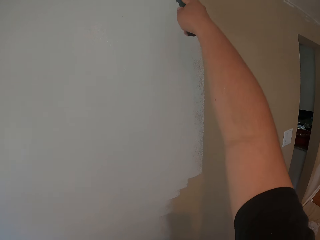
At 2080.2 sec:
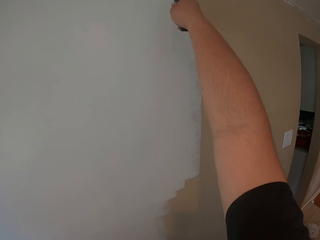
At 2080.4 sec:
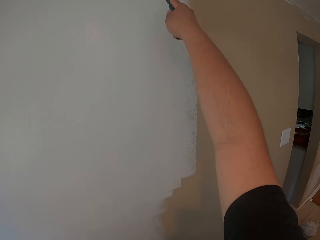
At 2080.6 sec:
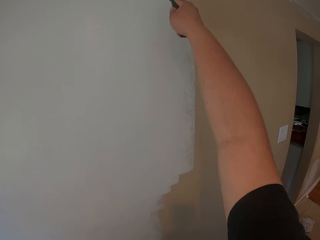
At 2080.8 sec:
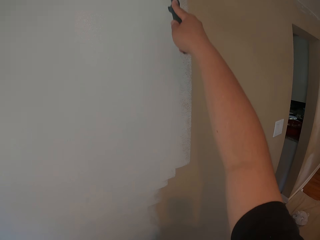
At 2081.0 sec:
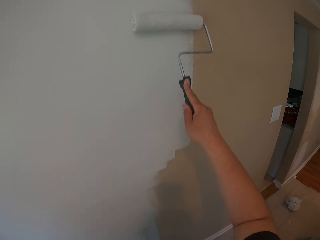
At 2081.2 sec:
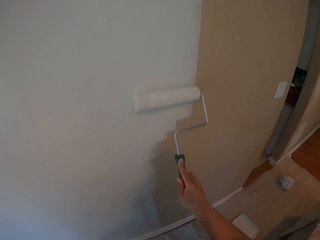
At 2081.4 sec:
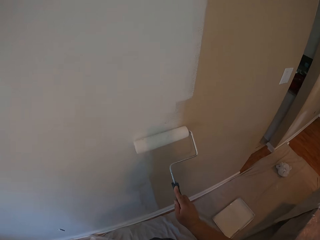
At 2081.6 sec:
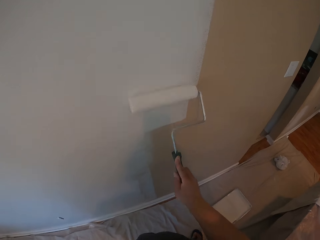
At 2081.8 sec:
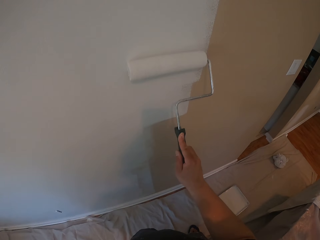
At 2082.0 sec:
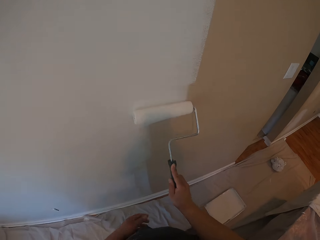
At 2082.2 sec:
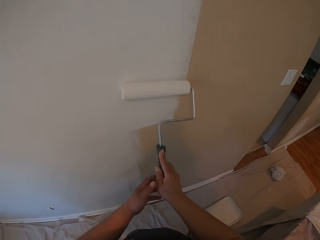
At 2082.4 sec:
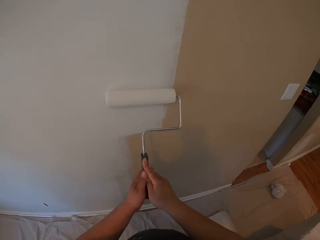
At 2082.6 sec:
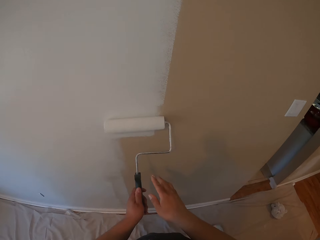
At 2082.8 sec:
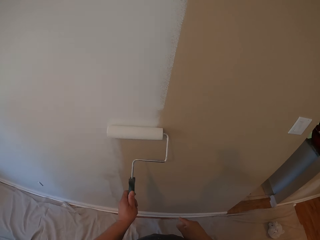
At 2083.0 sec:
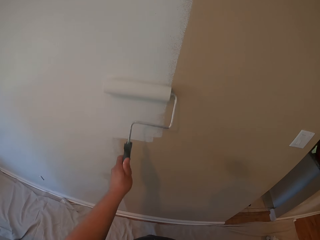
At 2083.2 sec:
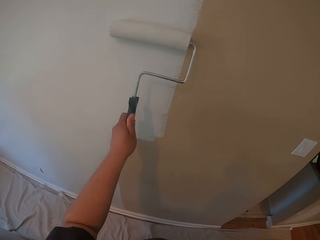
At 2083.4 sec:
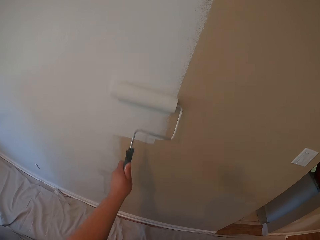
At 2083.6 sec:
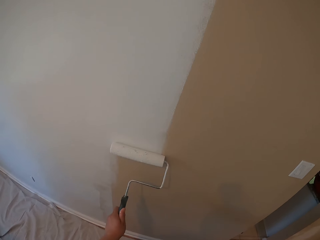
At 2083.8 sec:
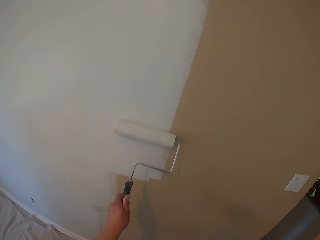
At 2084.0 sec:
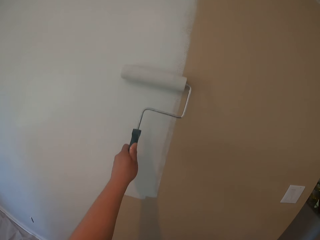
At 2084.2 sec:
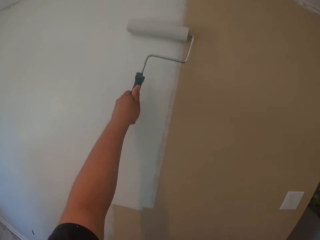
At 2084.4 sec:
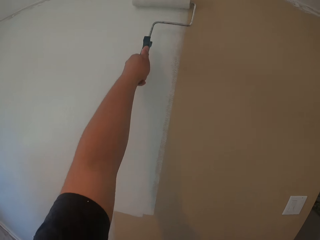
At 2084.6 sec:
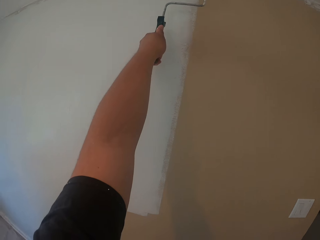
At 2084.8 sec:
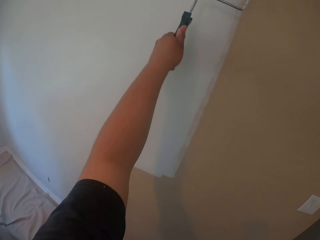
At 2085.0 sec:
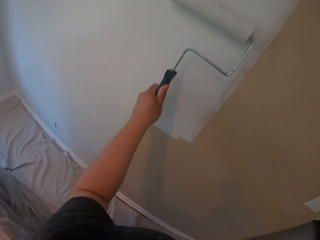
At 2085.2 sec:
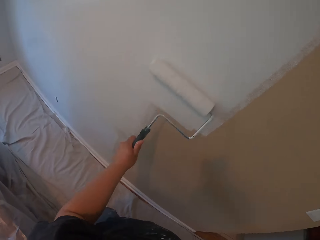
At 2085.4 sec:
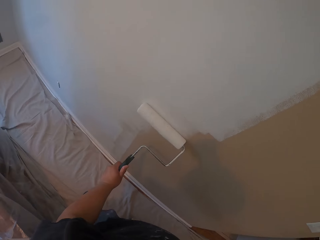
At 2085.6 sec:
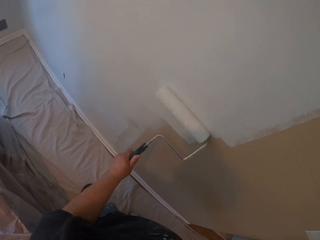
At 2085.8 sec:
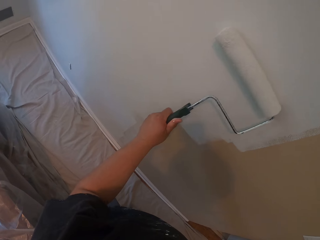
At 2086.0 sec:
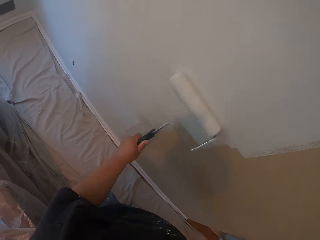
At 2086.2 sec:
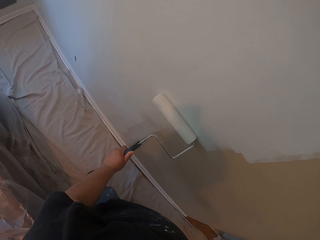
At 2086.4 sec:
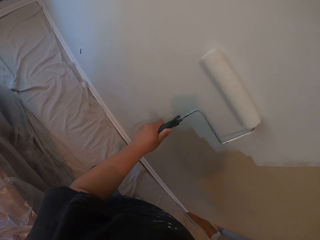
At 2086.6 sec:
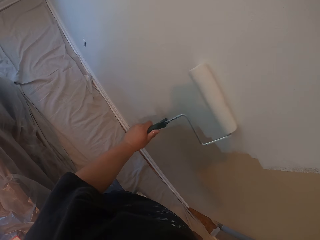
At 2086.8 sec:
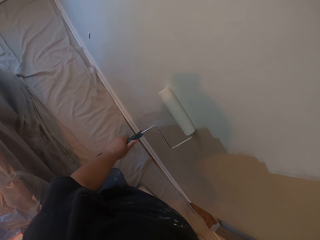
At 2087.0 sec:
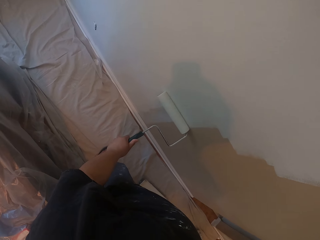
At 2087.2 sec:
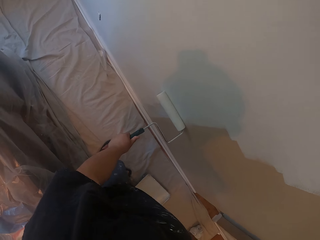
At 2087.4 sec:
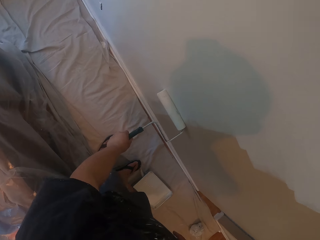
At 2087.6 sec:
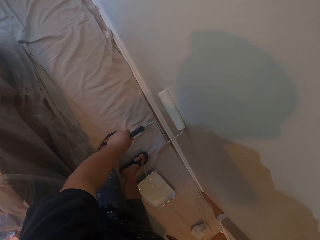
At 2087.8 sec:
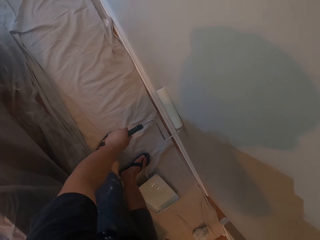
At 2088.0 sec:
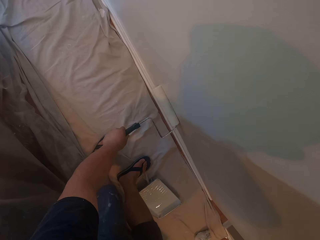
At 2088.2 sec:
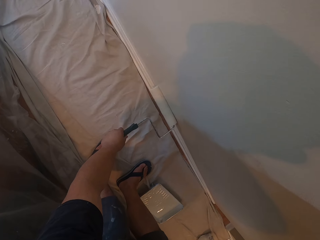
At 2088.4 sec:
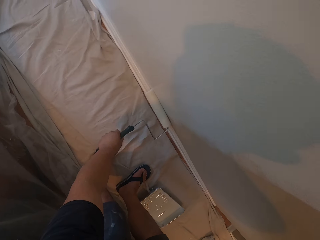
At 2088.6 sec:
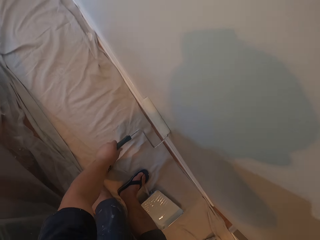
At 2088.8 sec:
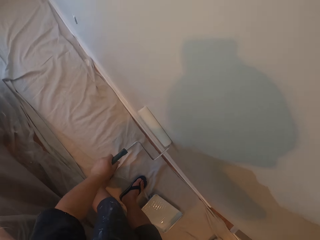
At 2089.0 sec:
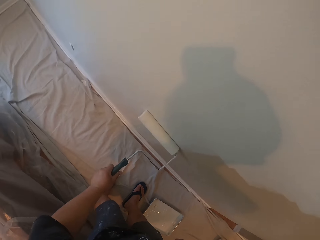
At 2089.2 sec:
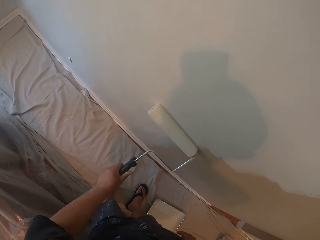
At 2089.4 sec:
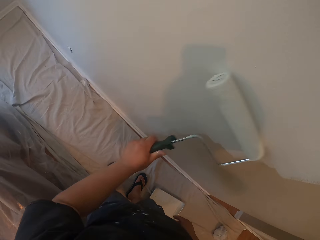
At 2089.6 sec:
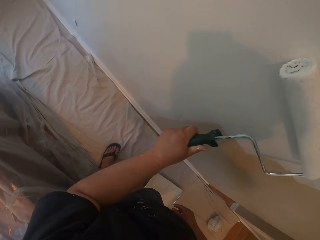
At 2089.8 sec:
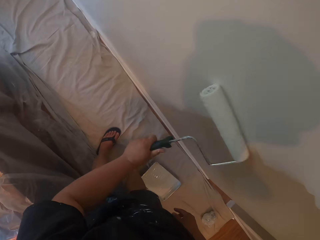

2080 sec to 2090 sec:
The camera wearer passes the brush from his right hand to his left hand. He paints the wall with the roller brush in his left hand. He paints the wall again.

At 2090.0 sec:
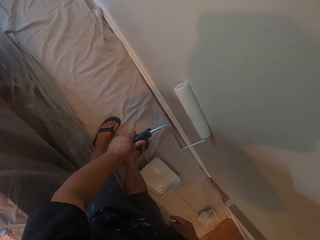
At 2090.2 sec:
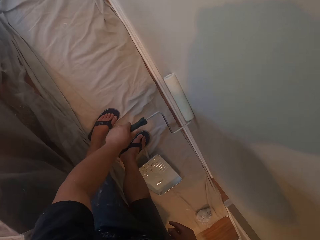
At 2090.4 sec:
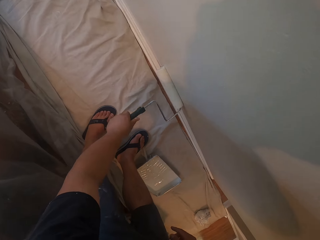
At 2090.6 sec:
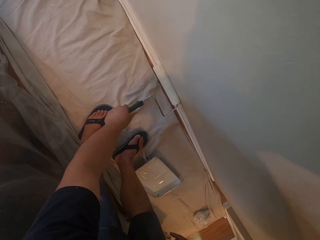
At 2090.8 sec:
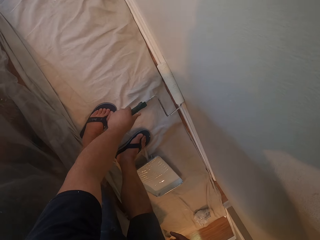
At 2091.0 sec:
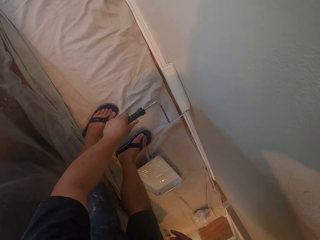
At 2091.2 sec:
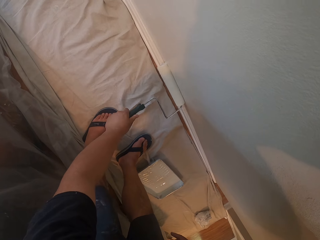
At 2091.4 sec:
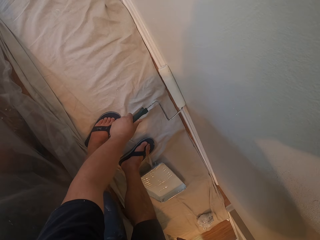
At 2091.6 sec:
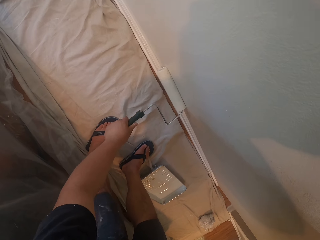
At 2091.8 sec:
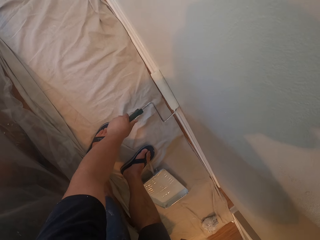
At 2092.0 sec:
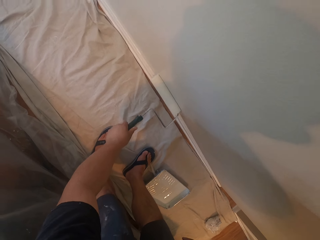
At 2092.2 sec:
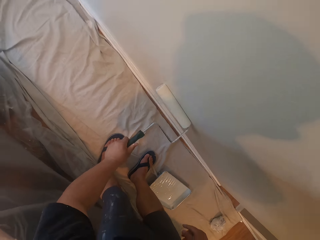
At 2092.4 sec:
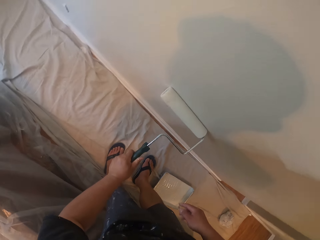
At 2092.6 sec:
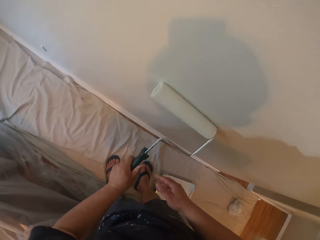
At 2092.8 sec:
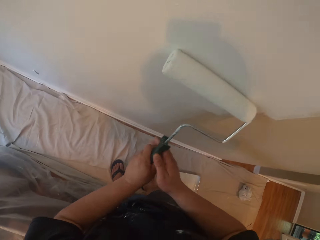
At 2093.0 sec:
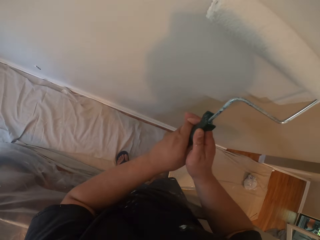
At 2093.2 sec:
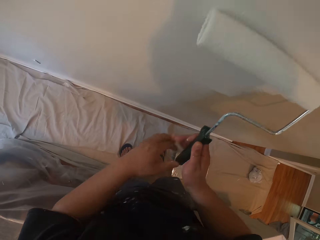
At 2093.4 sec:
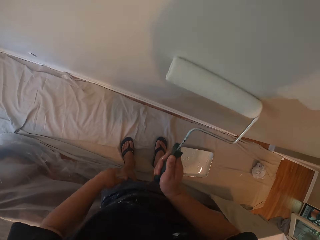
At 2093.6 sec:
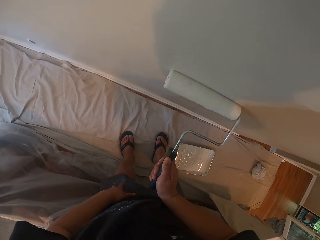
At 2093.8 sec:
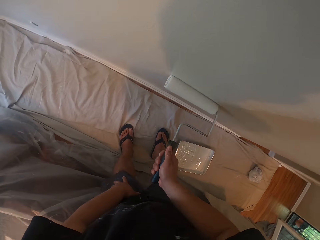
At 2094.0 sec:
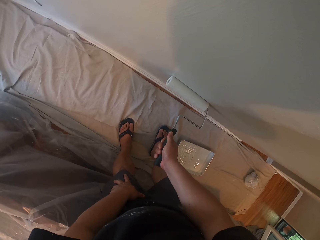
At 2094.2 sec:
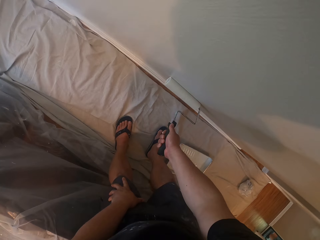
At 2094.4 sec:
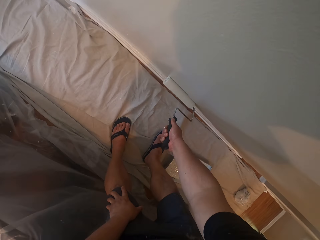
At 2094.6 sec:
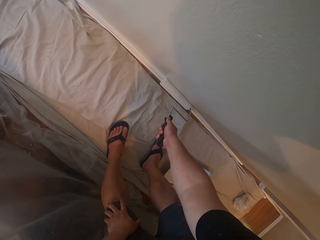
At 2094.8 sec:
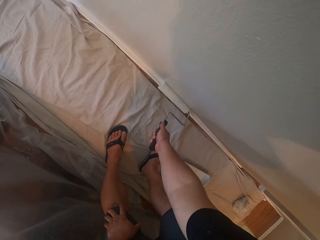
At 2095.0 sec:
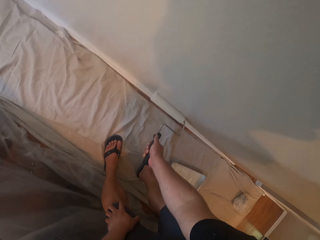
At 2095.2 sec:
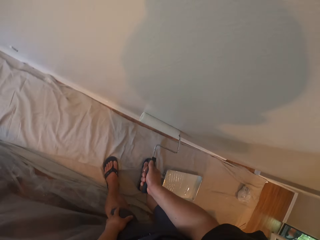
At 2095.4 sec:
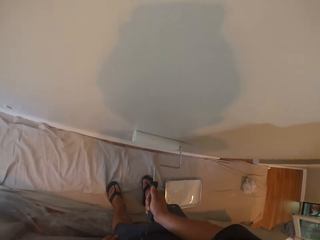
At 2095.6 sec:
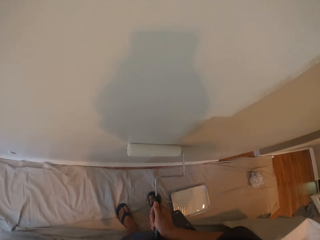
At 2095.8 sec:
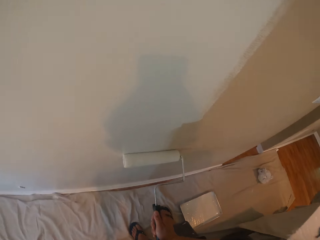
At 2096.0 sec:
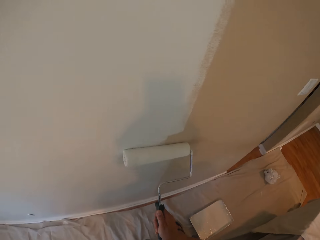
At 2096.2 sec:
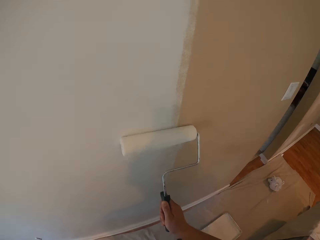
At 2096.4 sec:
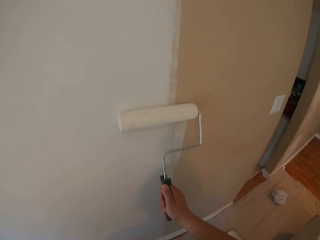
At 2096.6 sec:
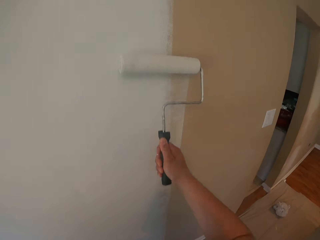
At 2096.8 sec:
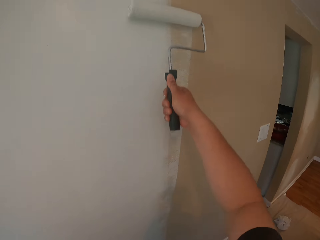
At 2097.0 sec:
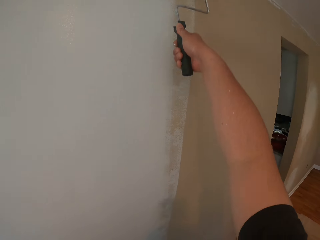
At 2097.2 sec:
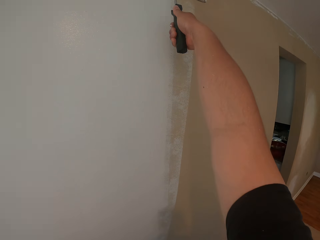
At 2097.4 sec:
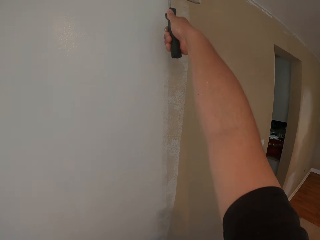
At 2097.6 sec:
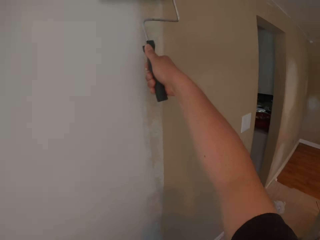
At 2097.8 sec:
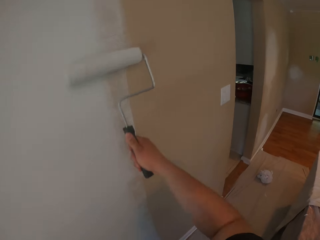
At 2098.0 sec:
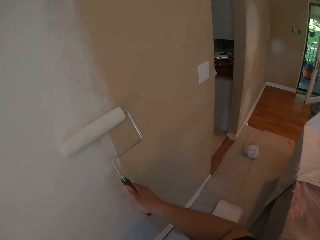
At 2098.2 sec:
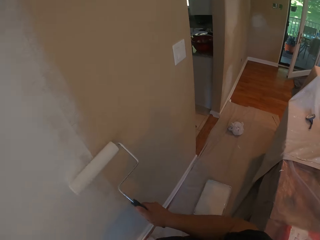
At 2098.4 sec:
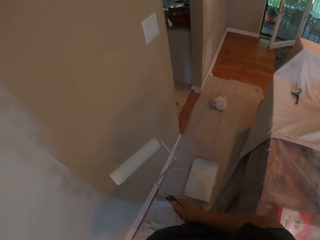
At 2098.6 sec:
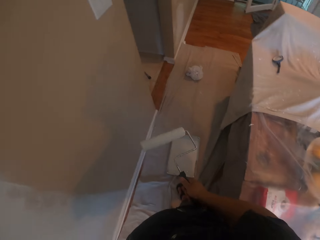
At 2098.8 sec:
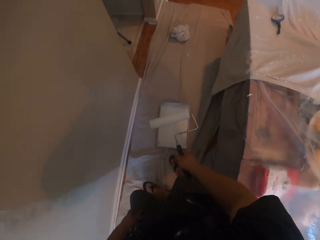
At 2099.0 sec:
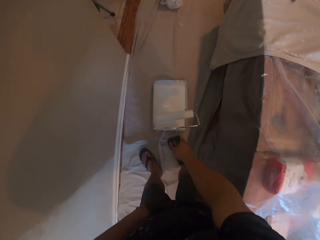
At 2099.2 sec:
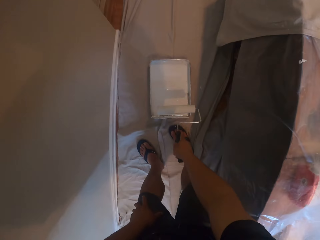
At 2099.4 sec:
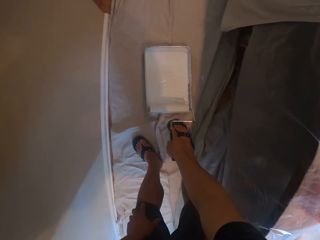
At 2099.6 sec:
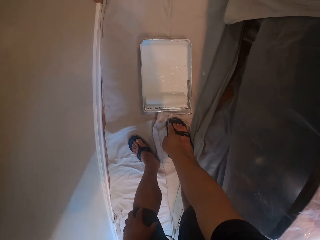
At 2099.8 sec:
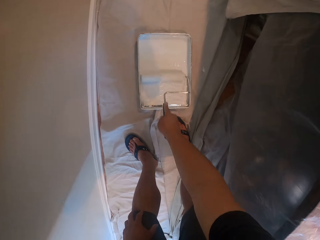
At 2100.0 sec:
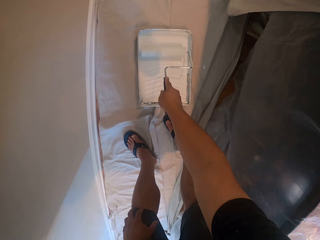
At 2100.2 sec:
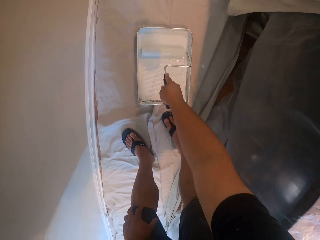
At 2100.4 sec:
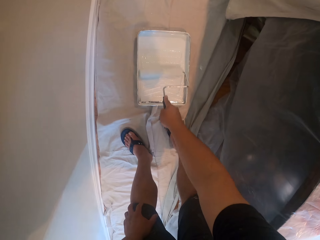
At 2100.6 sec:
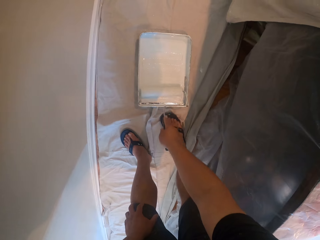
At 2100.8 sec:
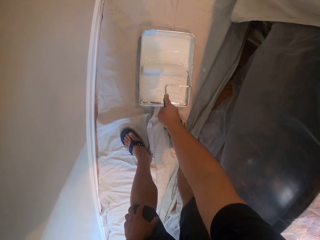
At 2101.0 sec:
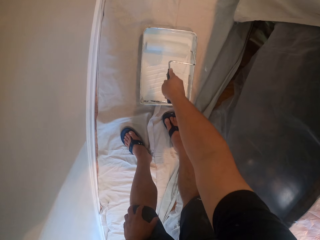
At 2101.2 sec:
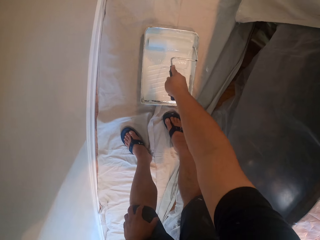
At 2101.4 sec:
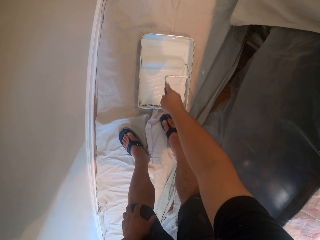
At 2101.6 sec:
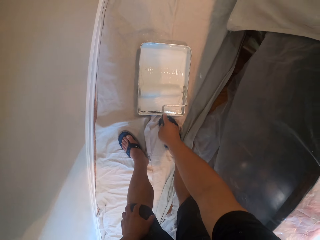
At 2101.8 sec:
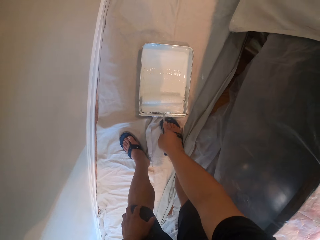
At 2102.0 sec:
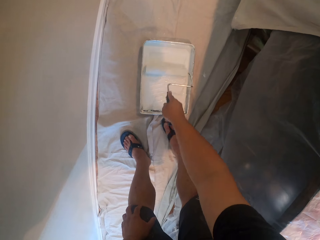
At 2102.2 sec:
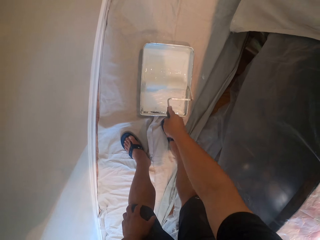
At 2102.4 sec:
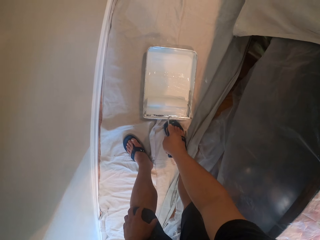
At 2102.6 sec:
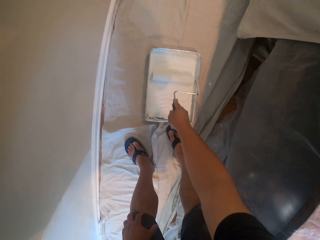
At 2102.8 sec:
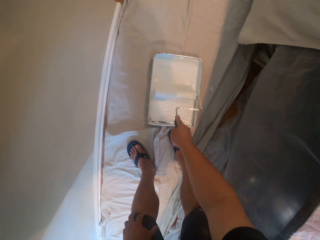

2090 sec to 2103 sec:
The camera wearer passes the brush from his left hand to his left hand. He paints the wall with the roller brush in his right hand. He paints the wall again. He takes some paint from the flat can on the floor.
